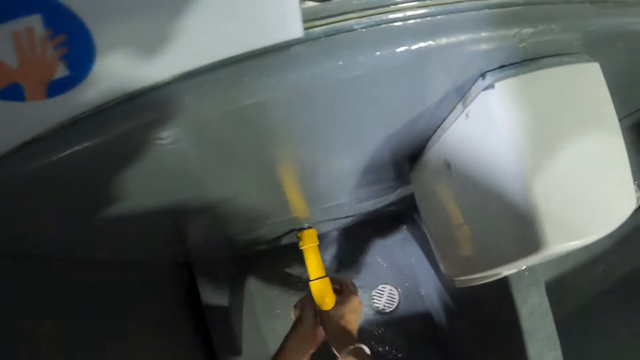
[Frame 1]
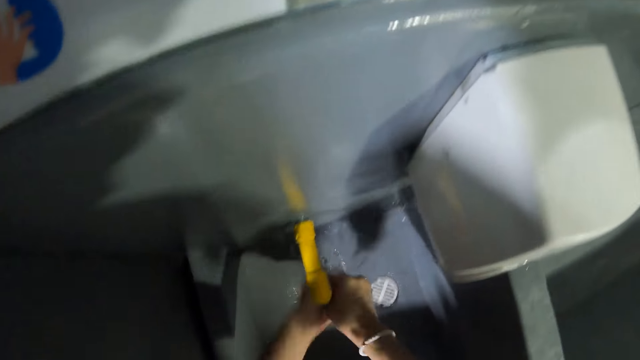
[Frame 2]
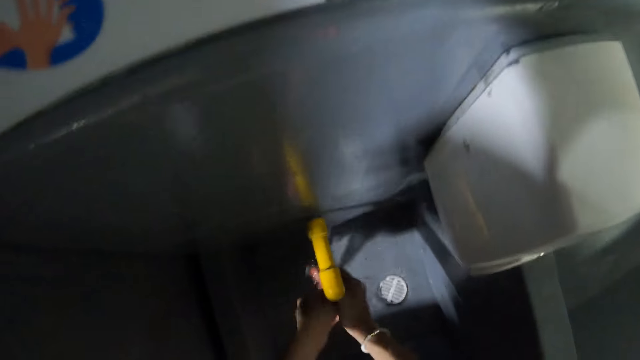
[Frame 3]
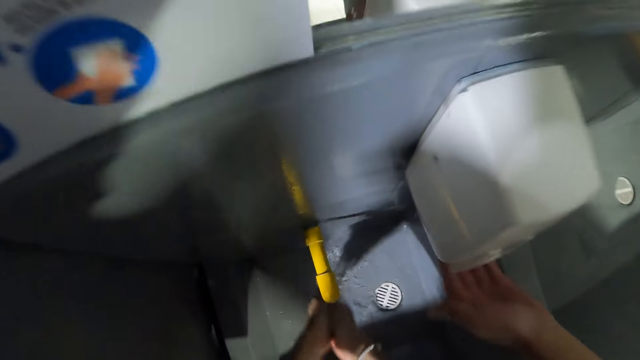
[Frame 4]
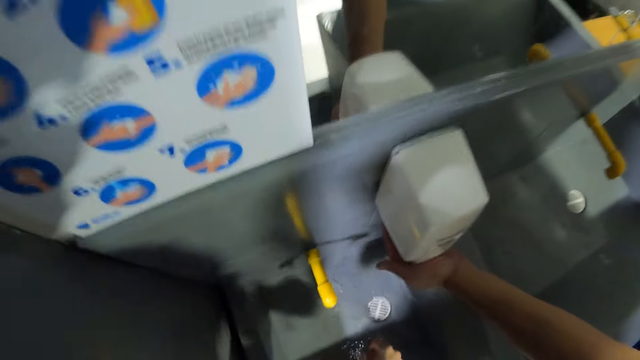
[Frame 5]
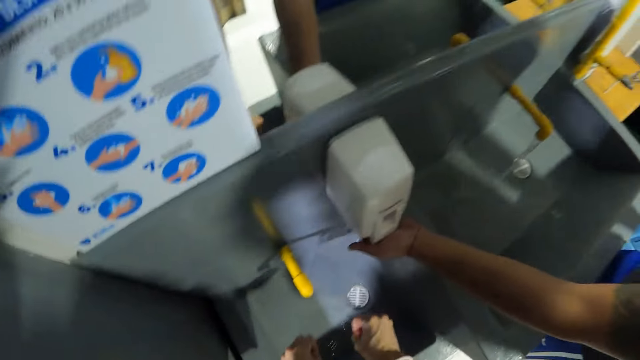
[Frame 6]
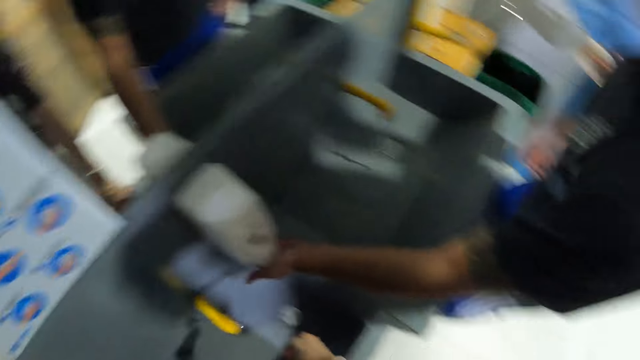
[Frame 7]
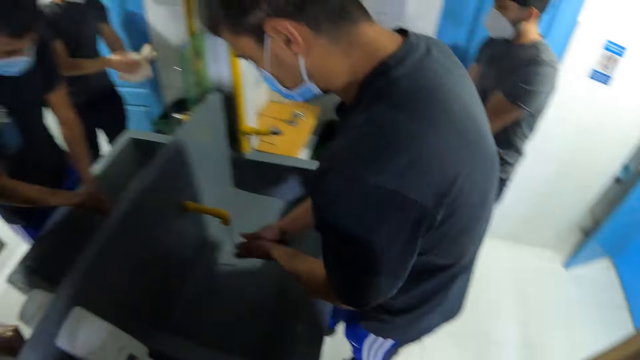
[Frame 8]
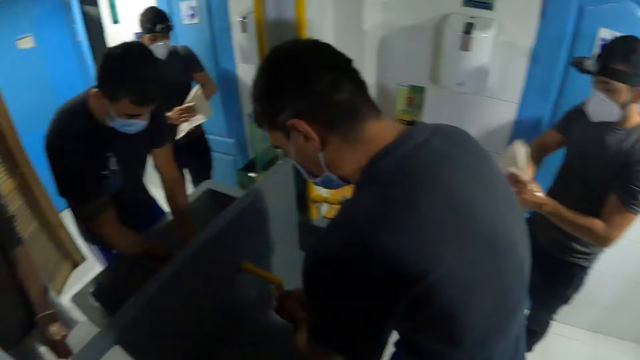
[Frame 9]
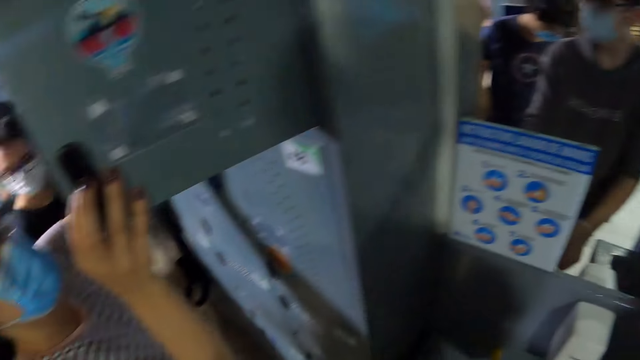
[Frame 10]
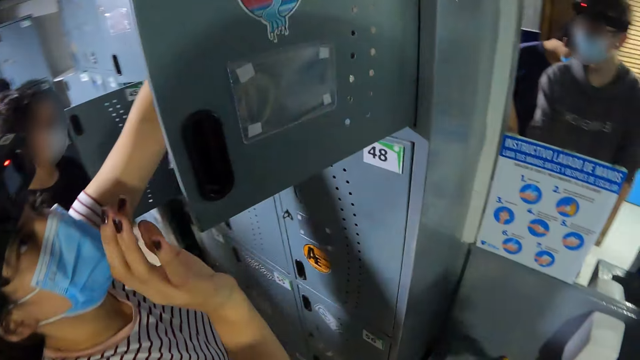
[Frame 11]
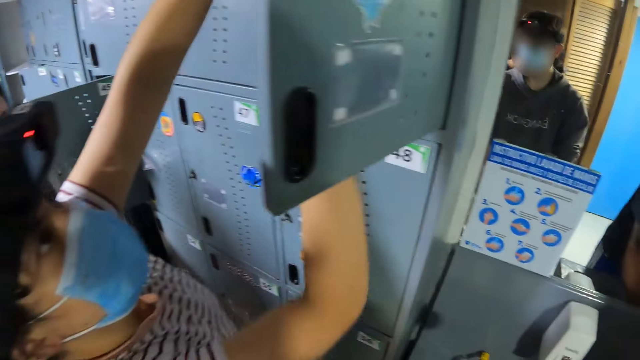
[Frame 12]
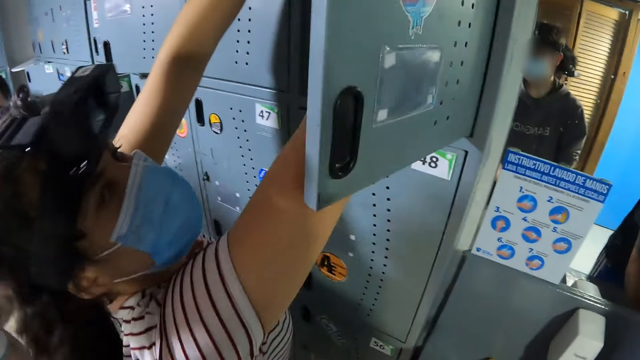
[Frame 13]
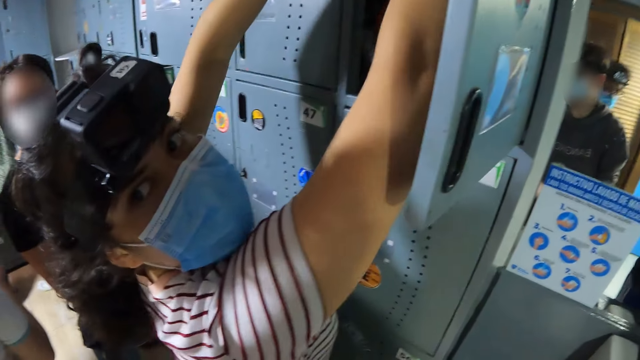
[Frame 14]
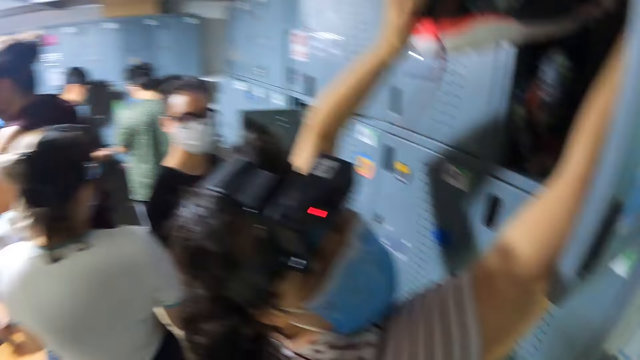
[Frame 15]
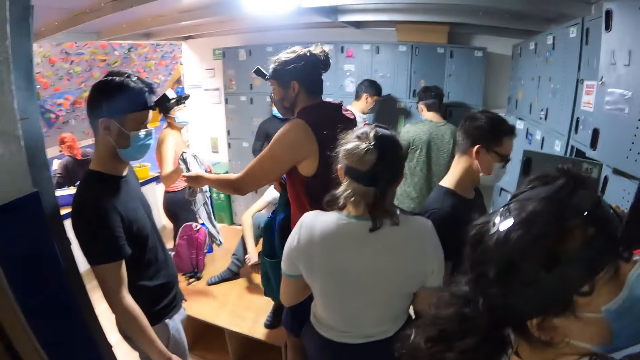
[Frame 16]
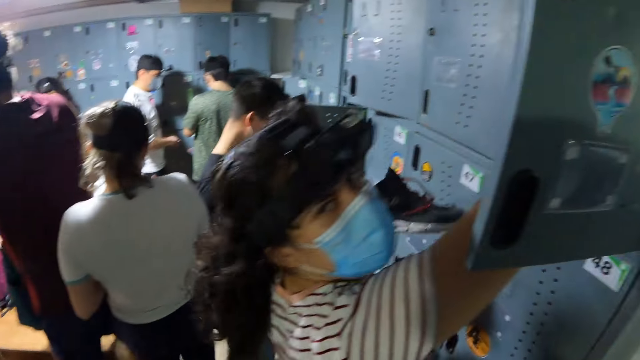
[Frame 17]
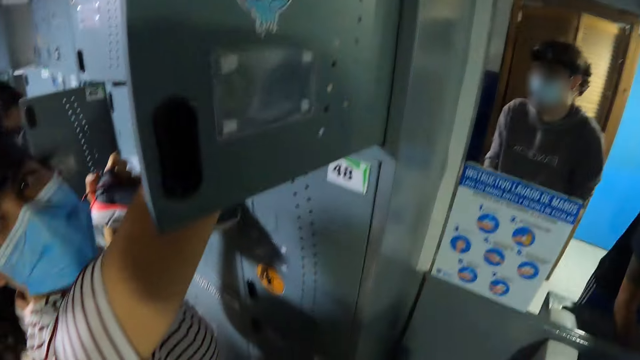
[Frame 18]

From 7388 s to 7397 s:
A man dispenses soap on his hands. The man washes his hands. A lady opens a locker. The lady picks up a shoe from the locker with her left hand. The camera wearer looks around a room.

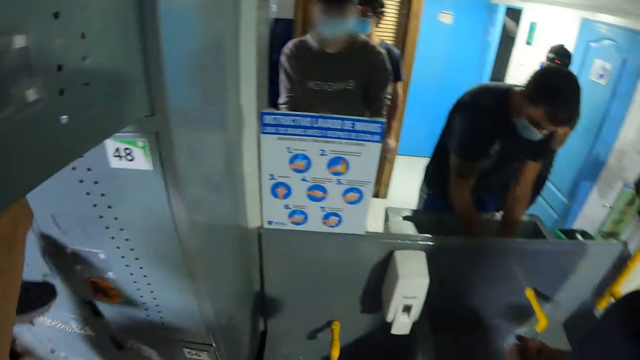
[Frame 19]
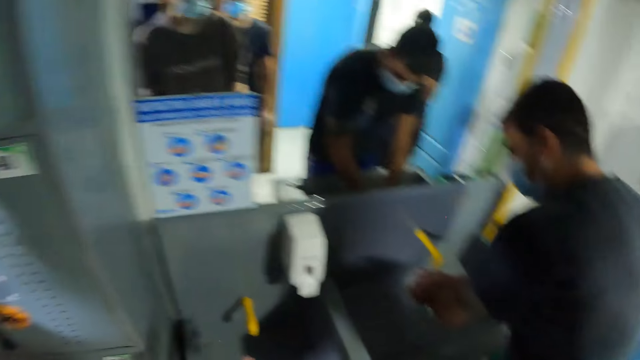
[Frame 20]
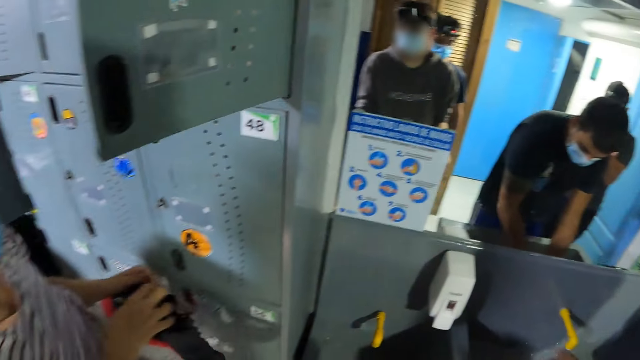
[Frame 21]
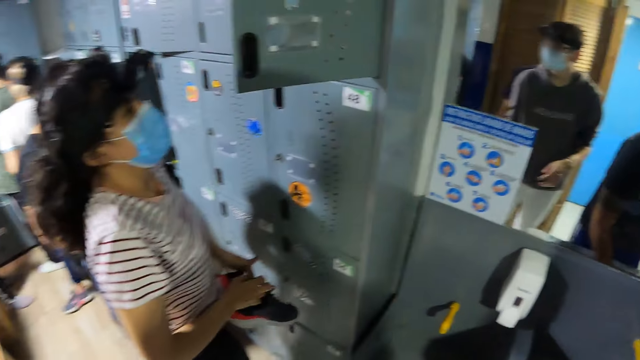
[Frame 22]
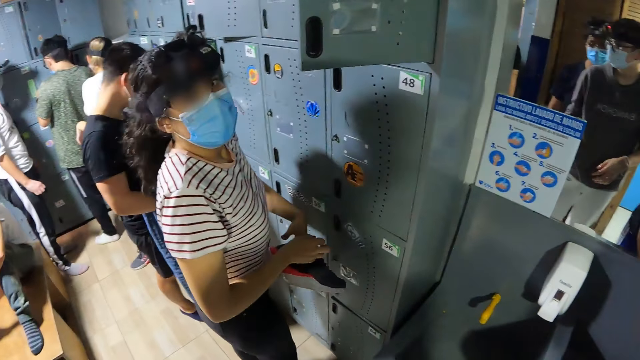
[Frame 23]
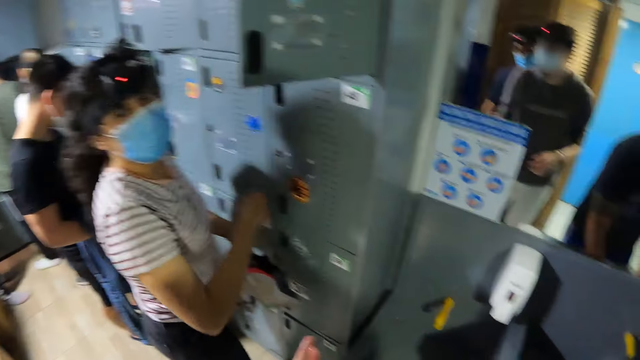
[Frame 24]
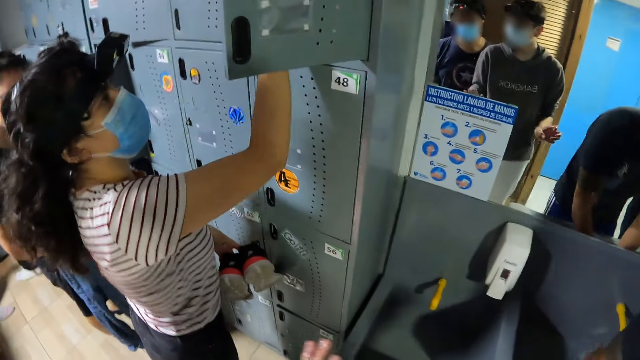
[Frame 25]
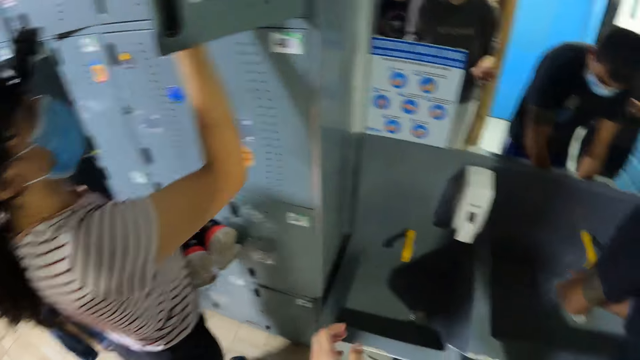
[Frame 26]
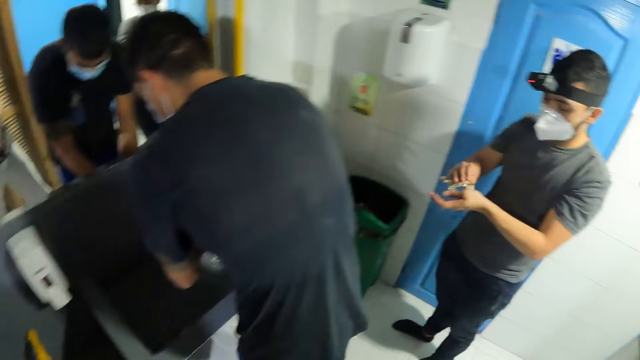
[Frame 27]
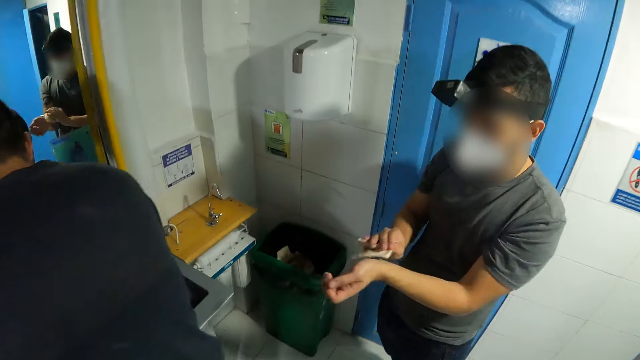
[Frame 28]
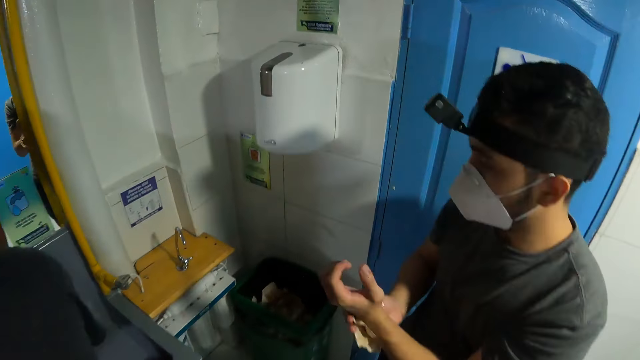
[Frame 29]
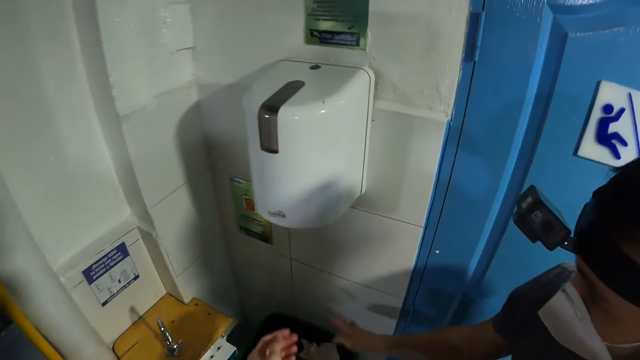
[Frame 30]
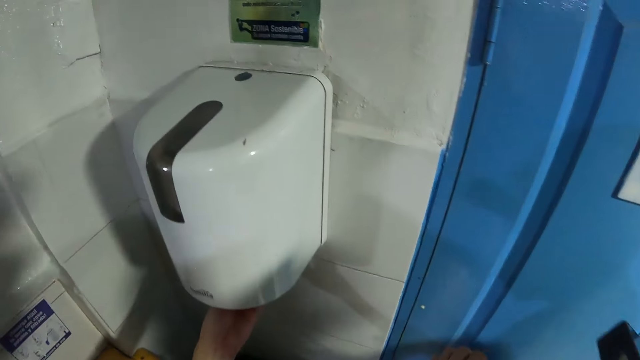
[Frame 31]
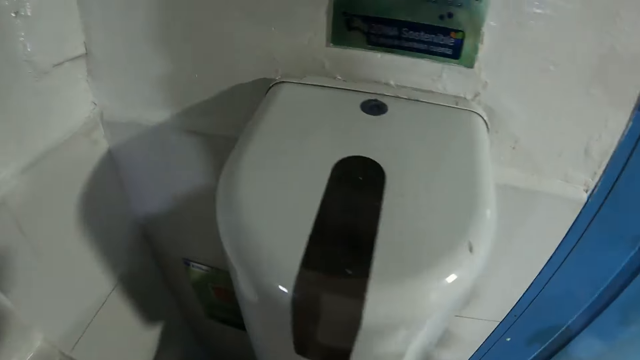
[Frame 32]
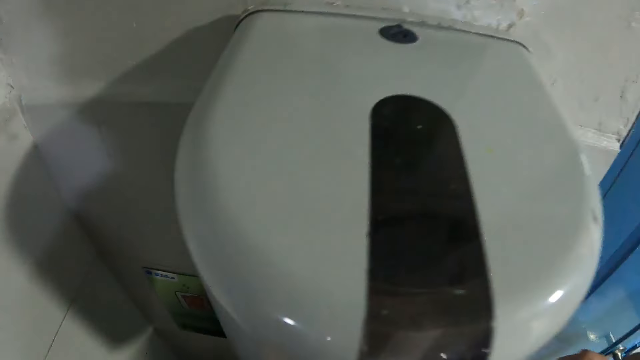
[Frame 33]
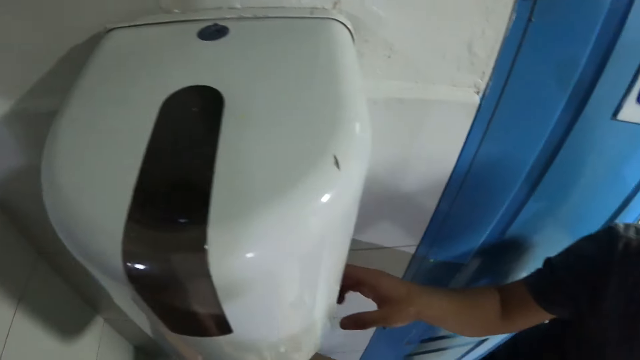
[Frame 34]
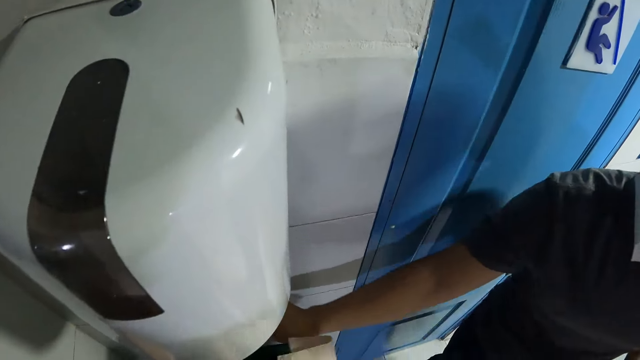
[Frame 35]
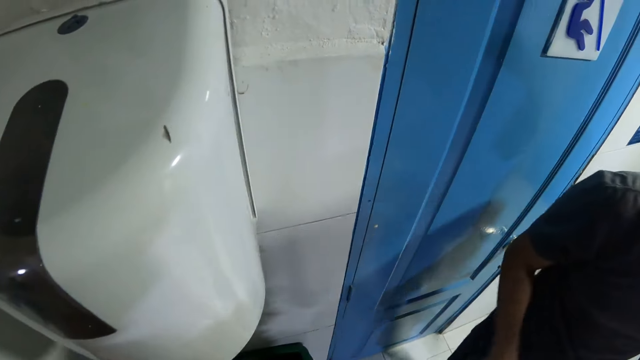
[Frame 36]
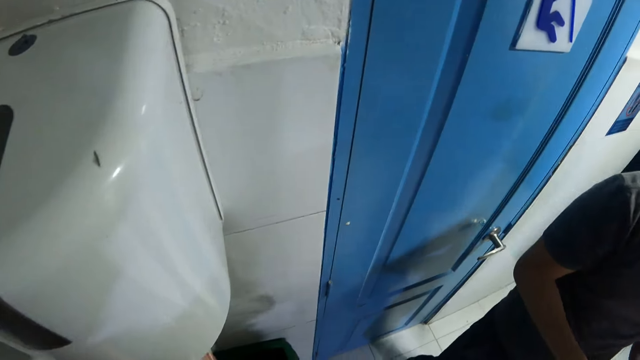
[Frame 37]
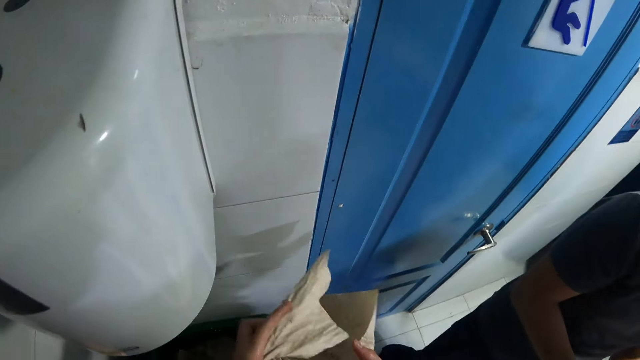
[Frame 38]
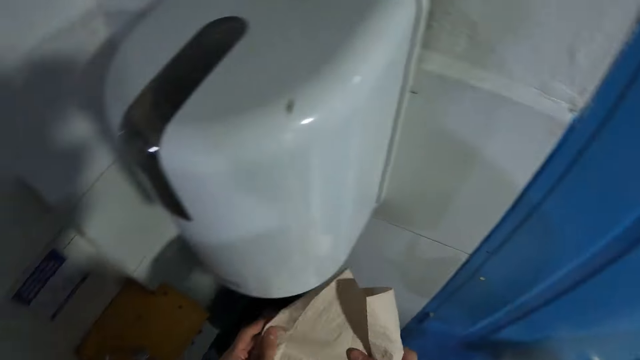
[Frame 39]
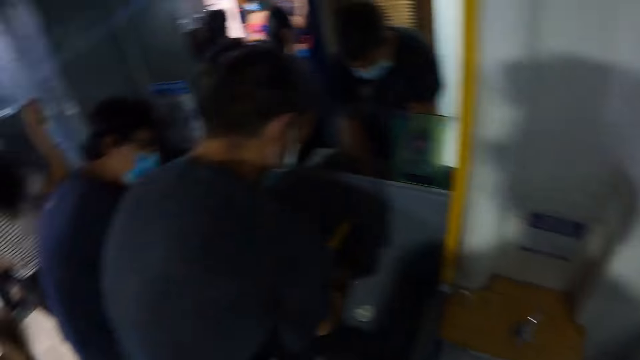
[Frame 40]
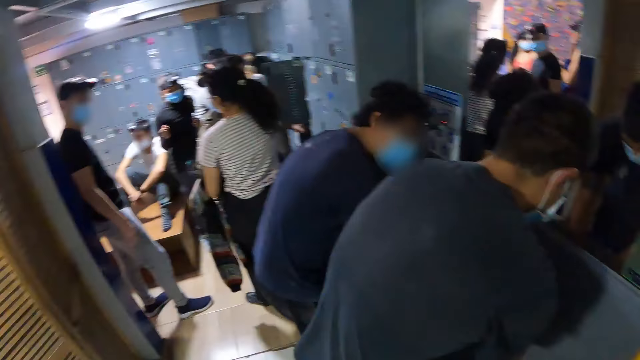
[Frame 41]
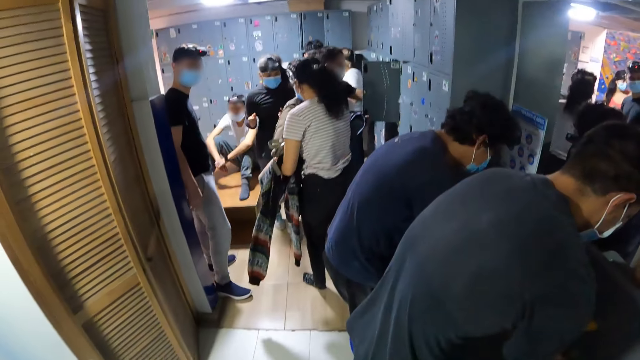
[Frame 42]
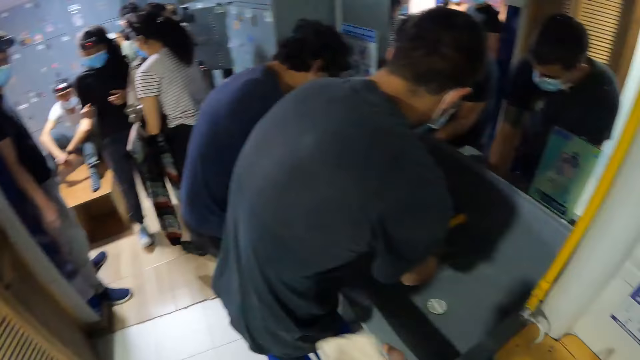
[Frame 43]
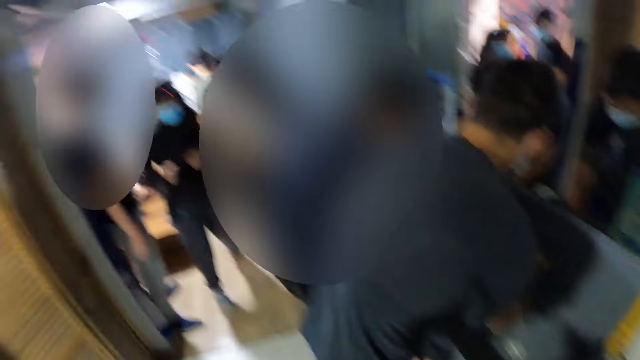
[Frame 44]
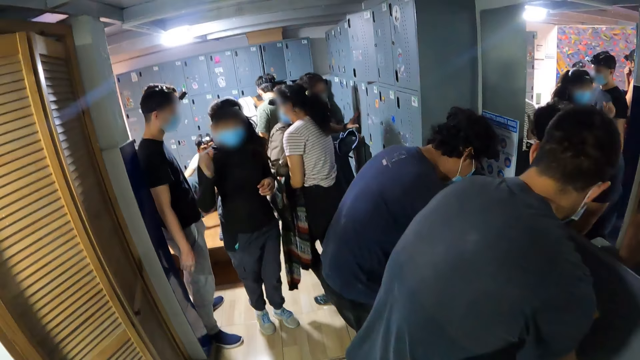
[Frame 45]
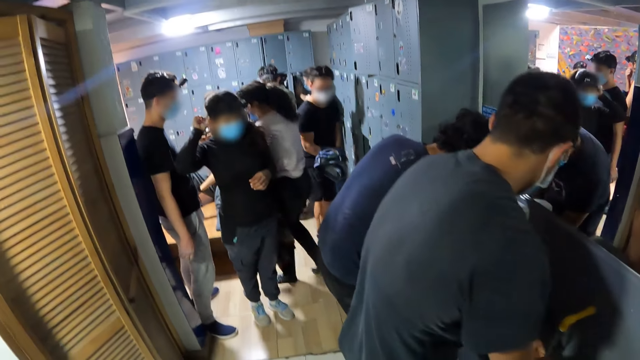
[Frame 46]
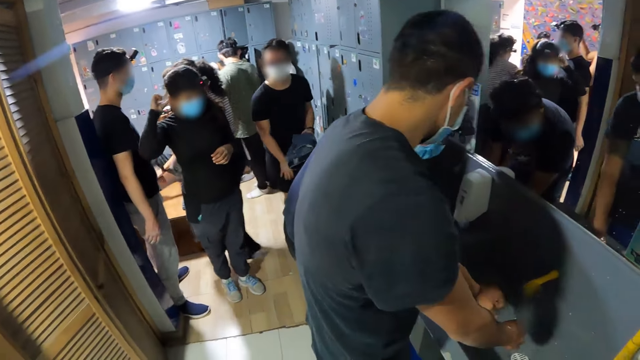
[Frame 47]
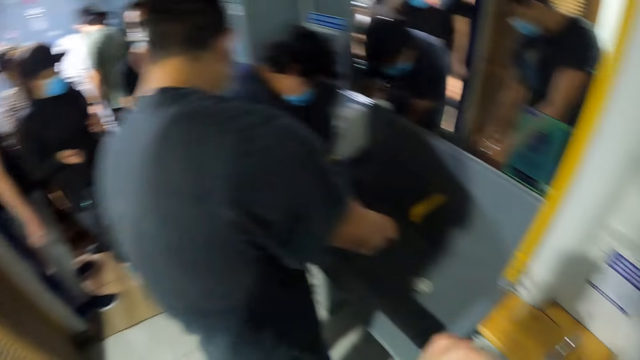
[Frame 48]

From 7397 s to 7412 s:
A lady picks shoes from a locker. The camera wearer interacts with the lady. He looks around a room. A man wipes his hands. The camera wearer pulls out a tissue from a tissue holder with his left hand. He cuts a piece of tissue paper. He passes the tissue from his left hand to his right hand. He walks around the room. He cleans both hands with the tissue. He looks around the room.
